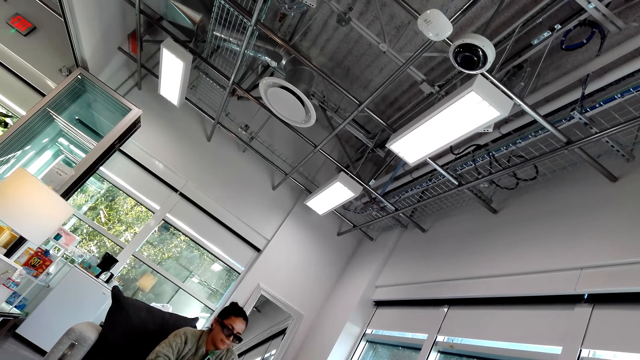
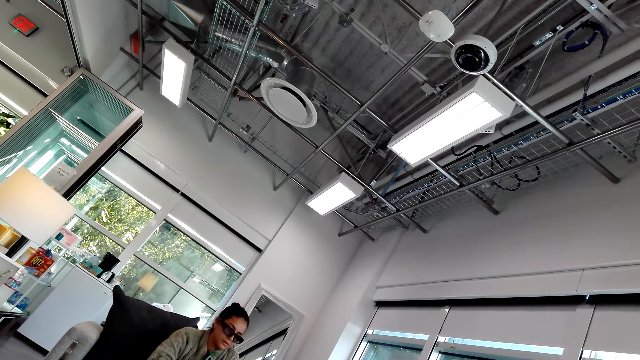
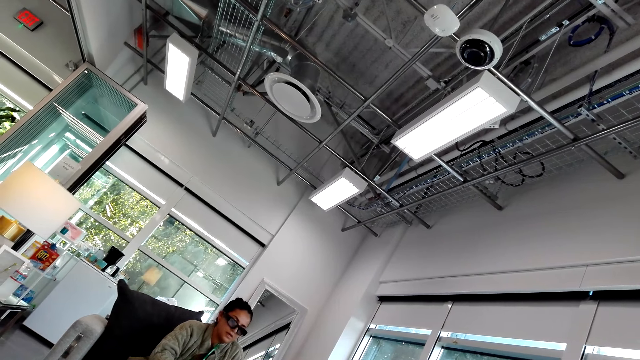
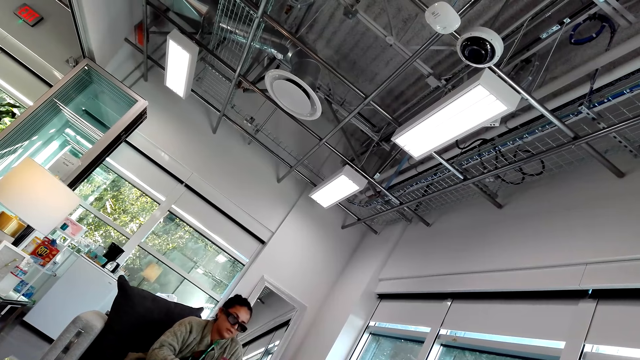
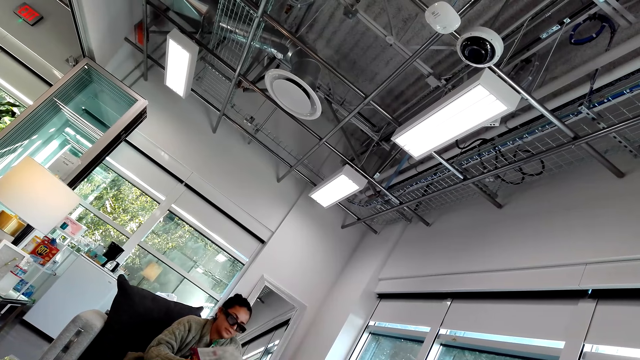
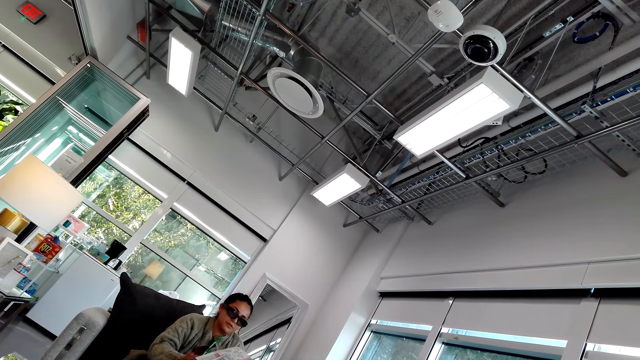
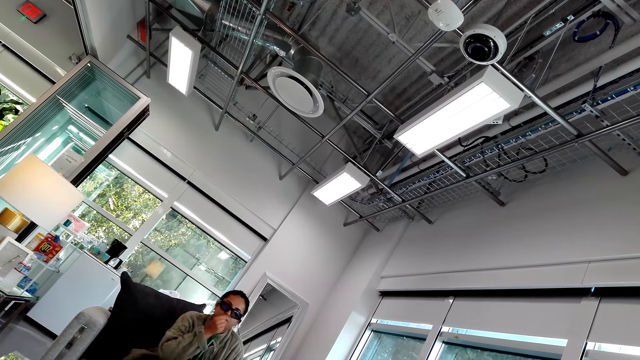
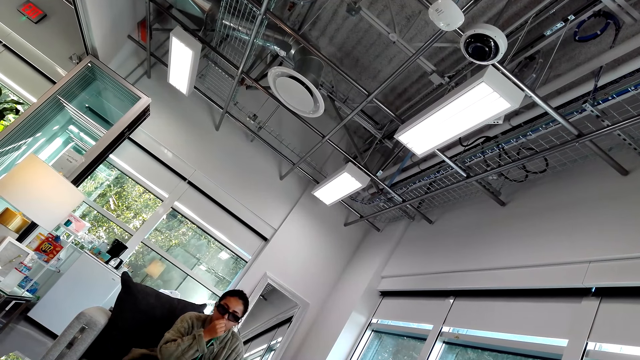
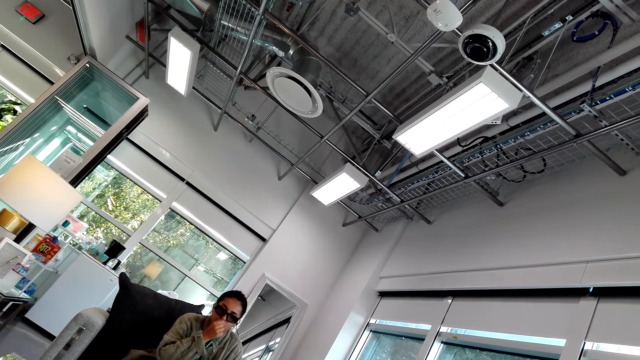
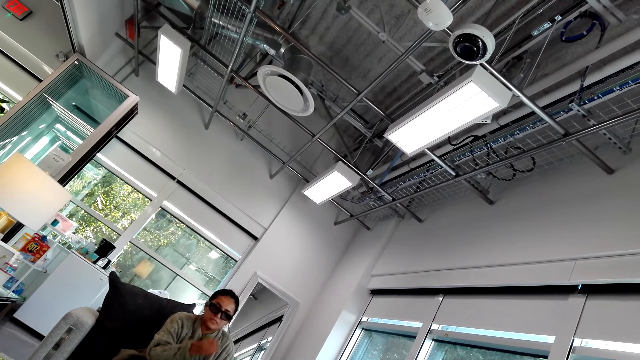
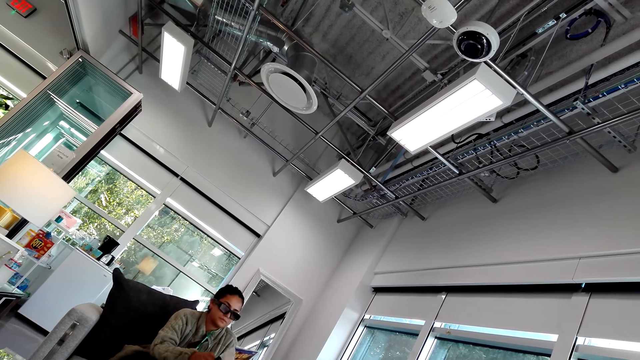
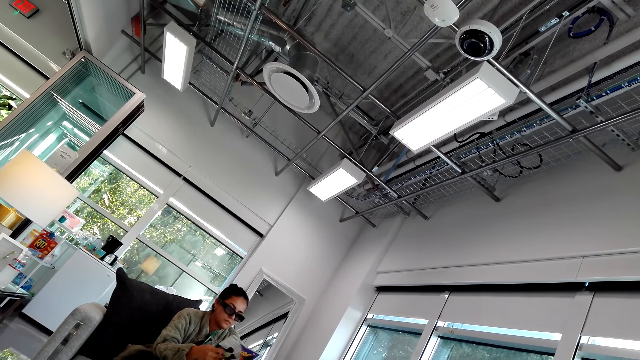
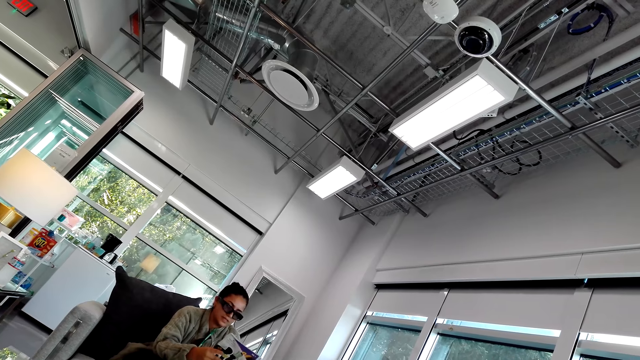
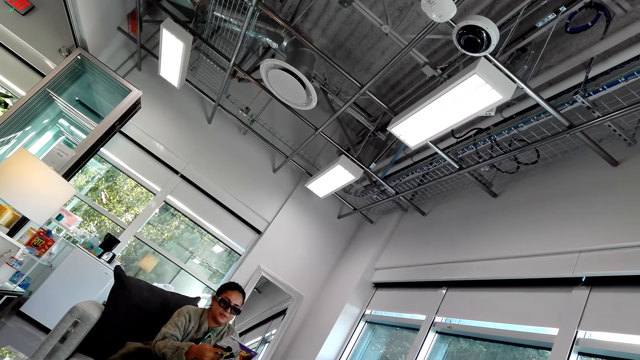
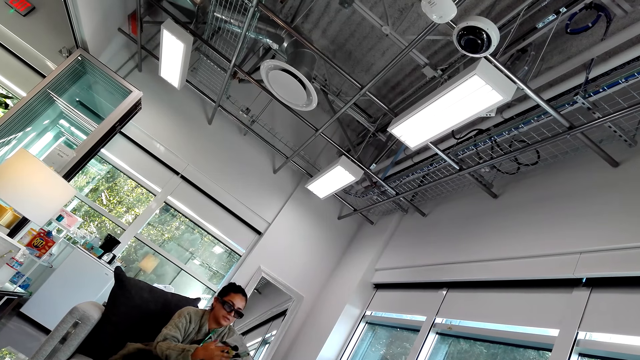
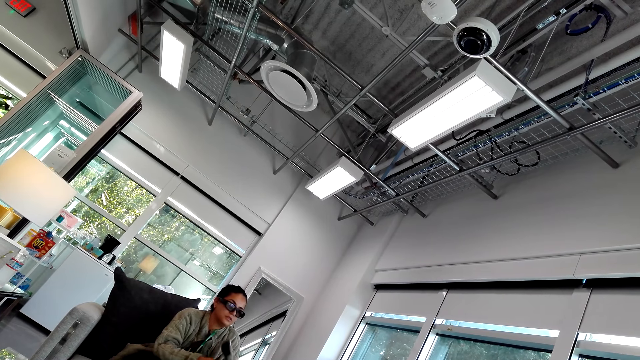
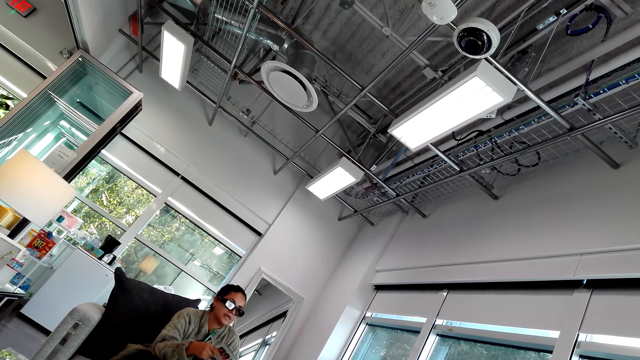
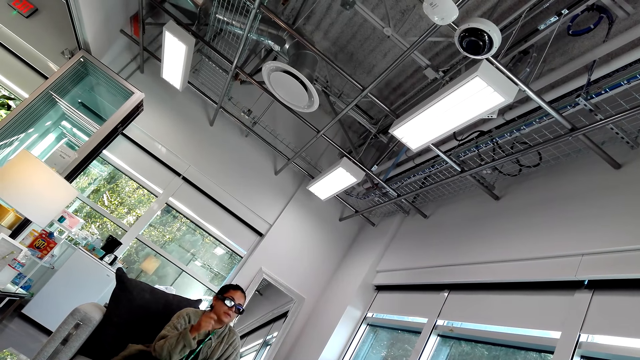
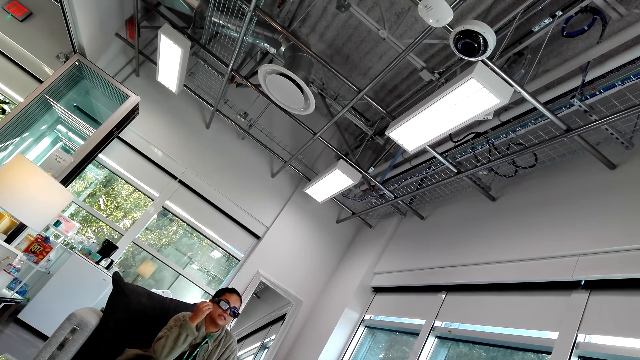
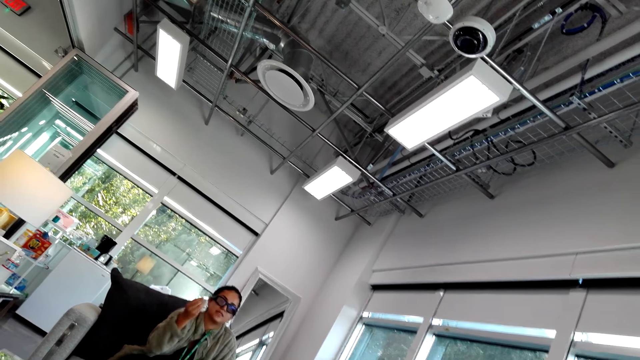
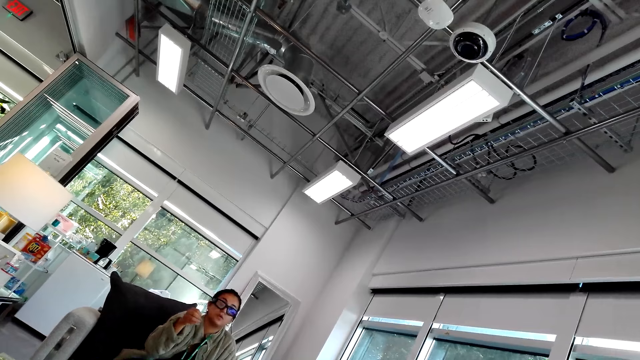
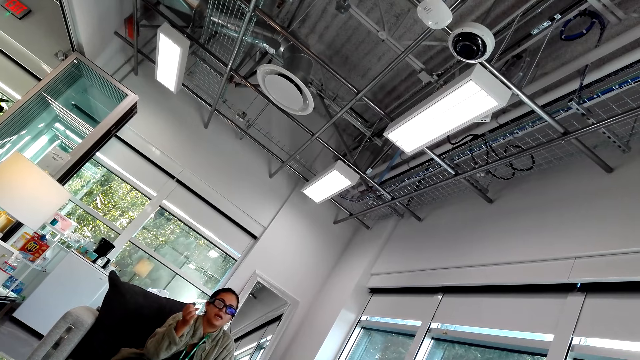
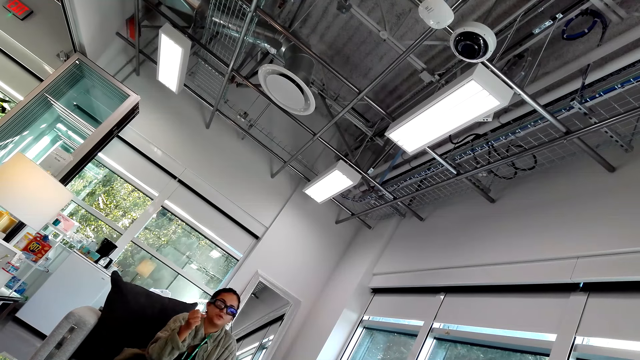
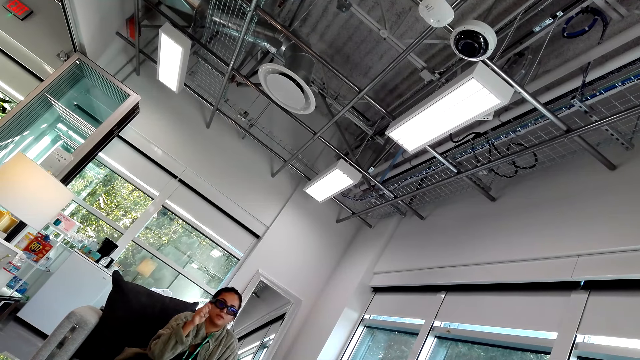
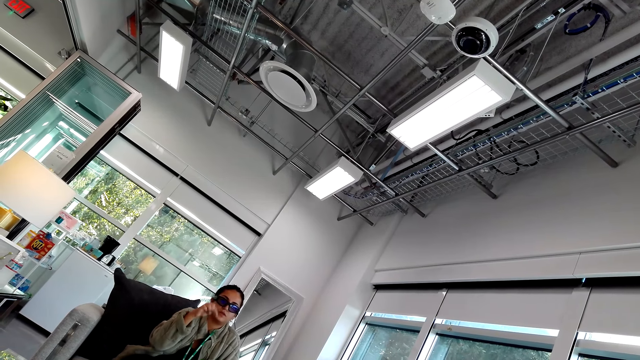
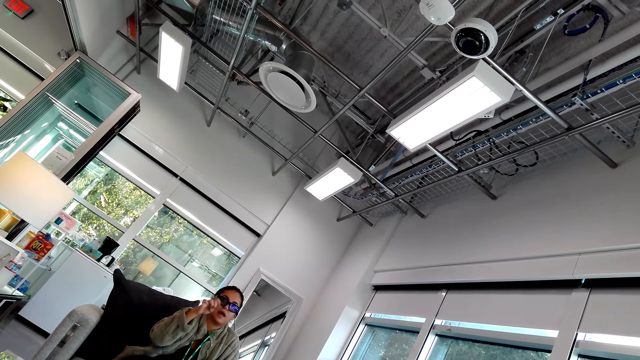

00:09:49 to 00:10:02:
A woman turns a page. She puts a hand on her nose. She reads a magazine. She moves a hand.

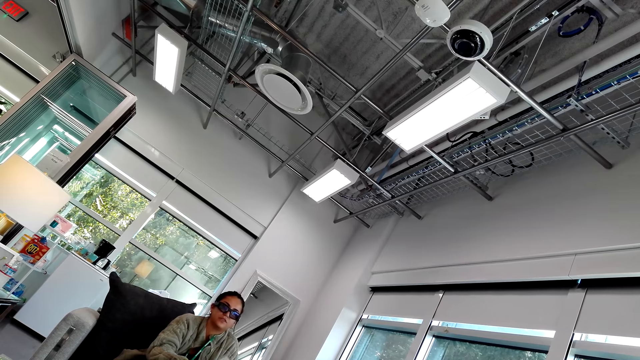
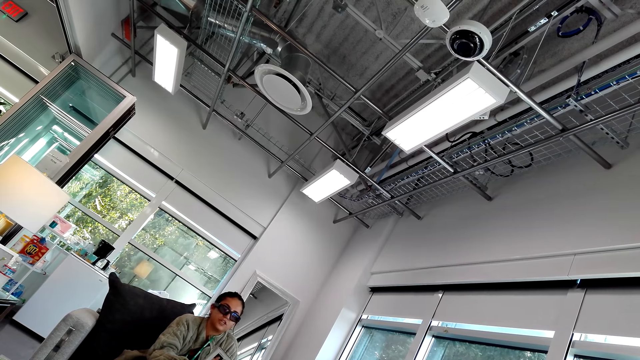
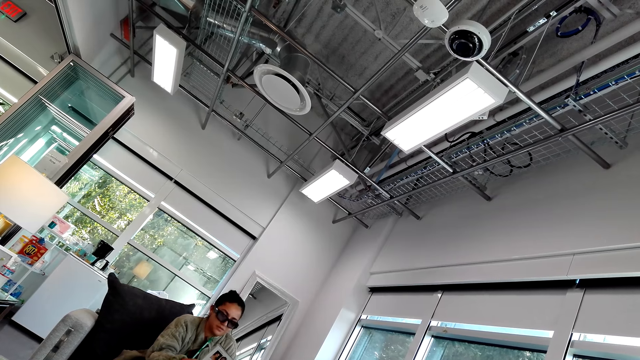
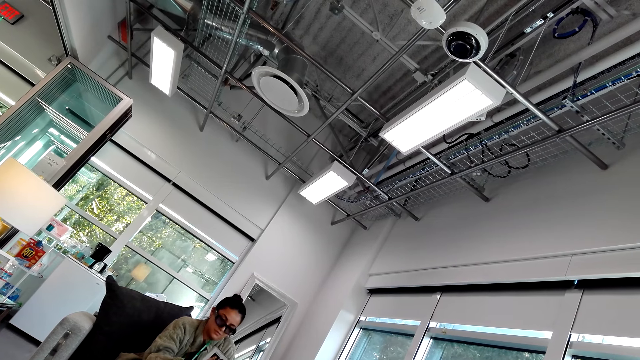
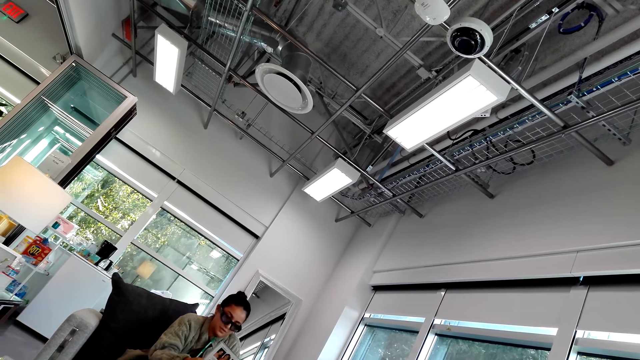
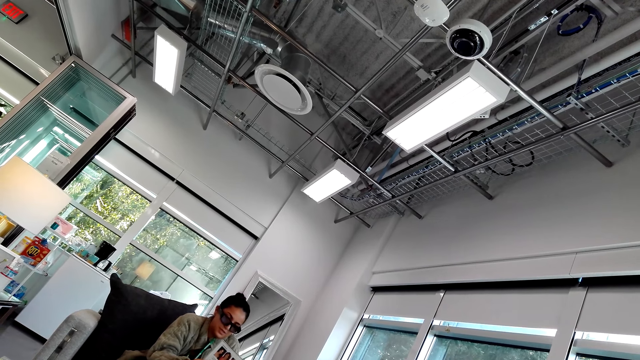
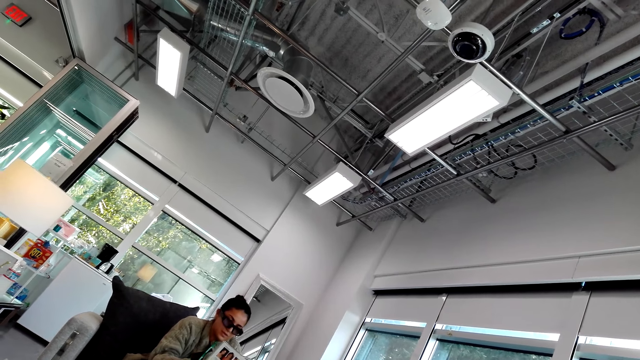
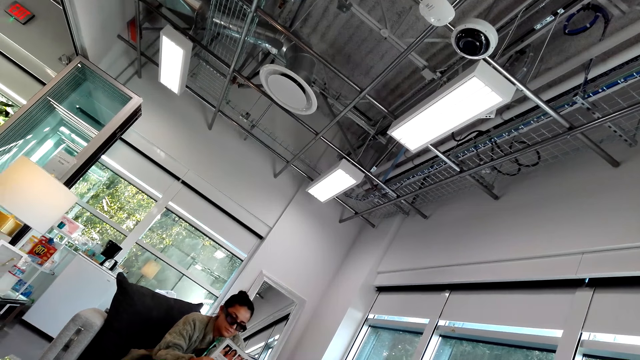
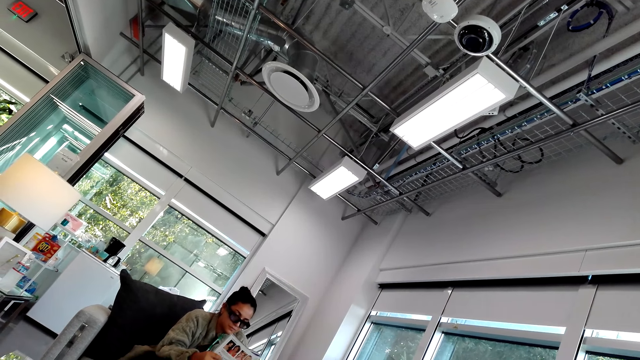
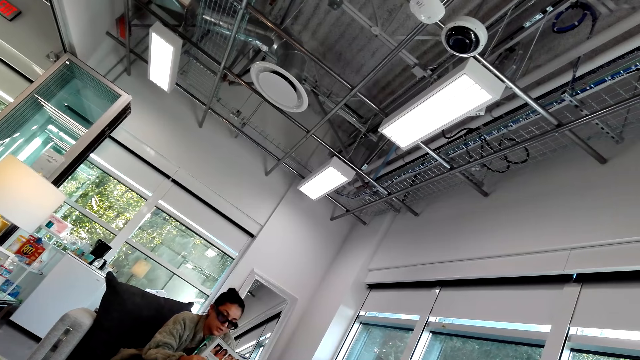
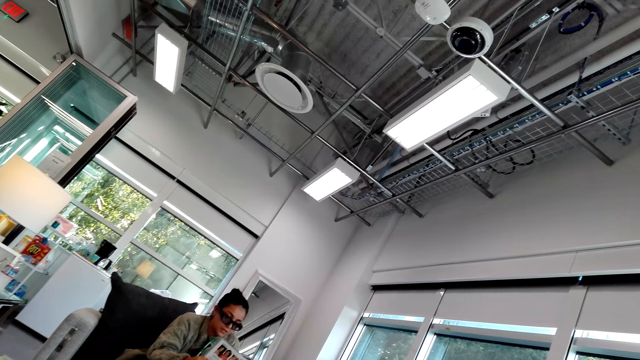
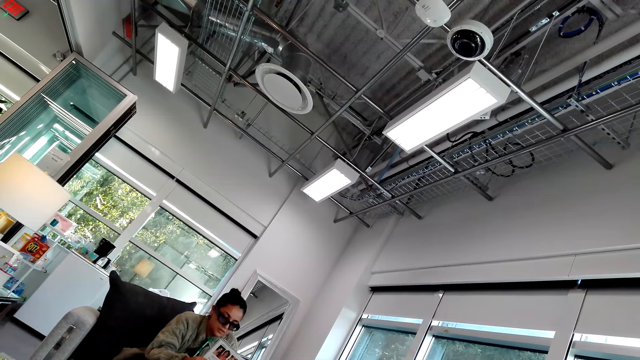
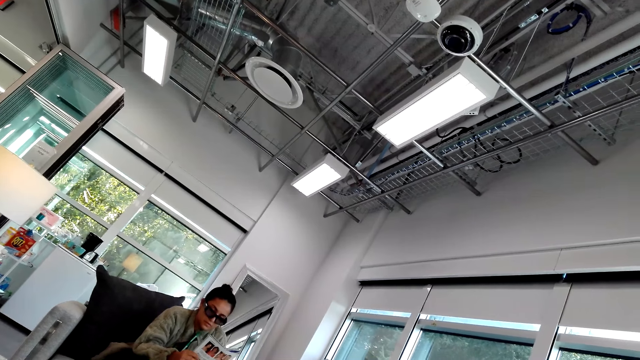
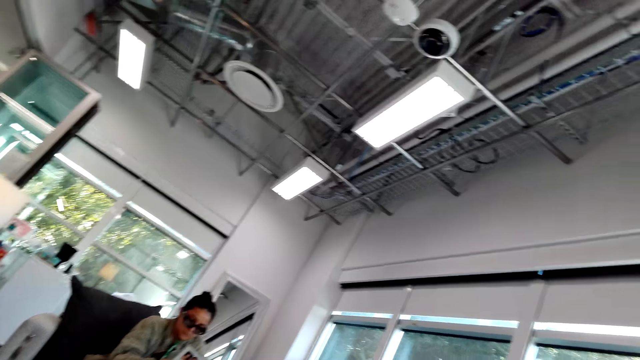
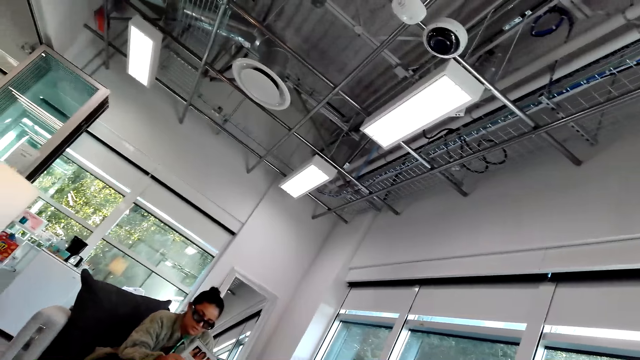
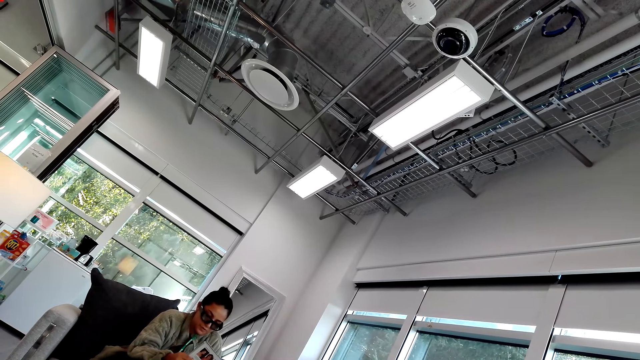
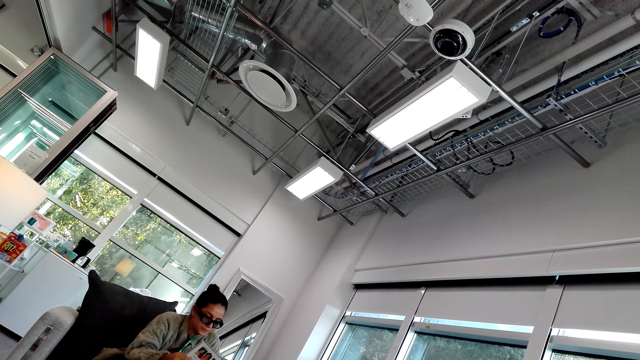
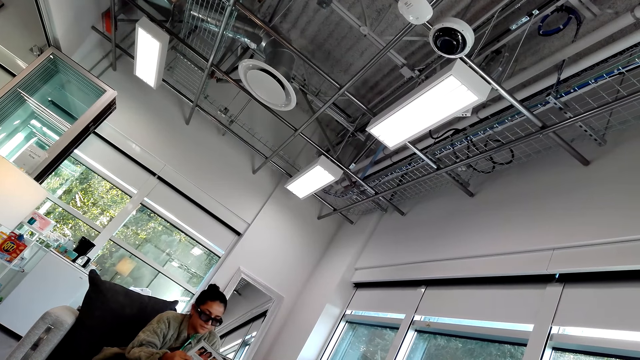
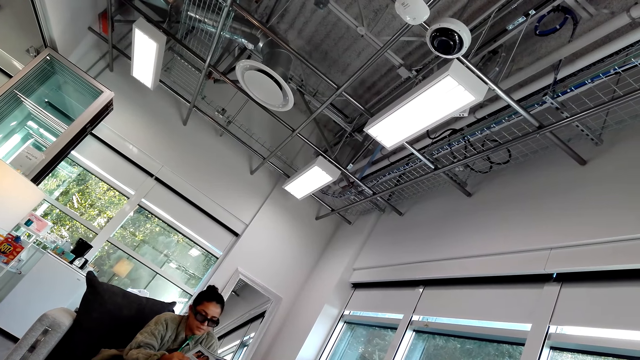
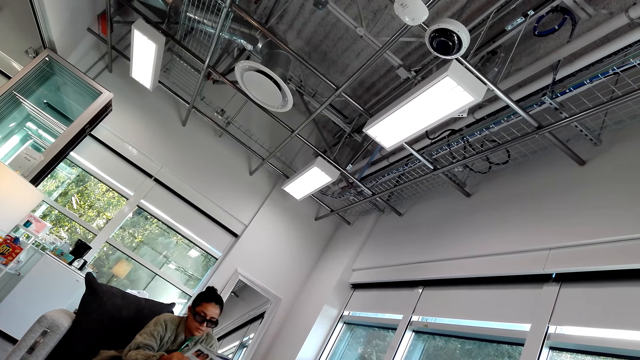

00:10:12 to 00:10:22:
A woman reads a magazine.
